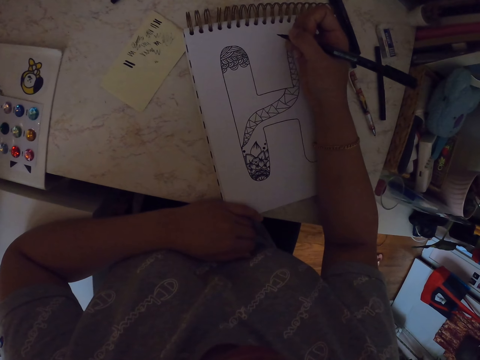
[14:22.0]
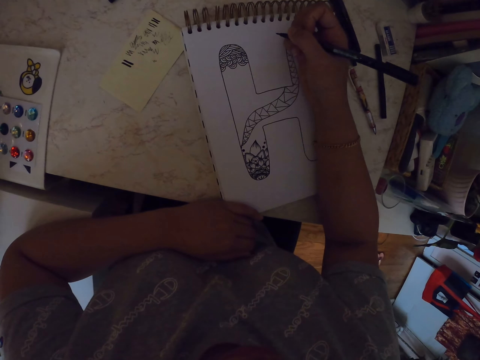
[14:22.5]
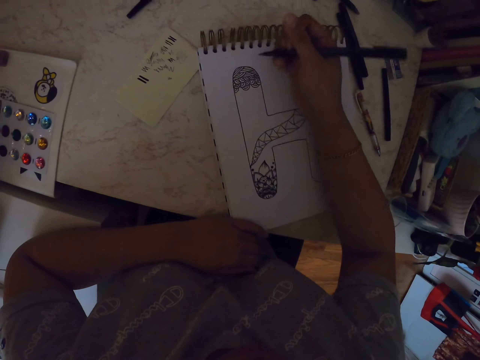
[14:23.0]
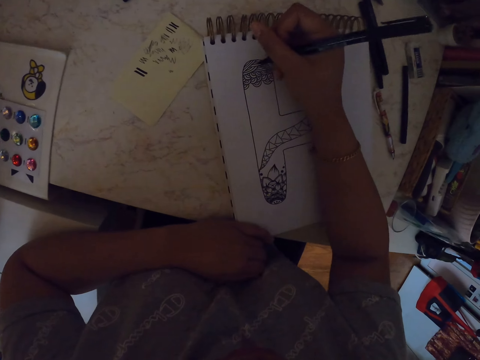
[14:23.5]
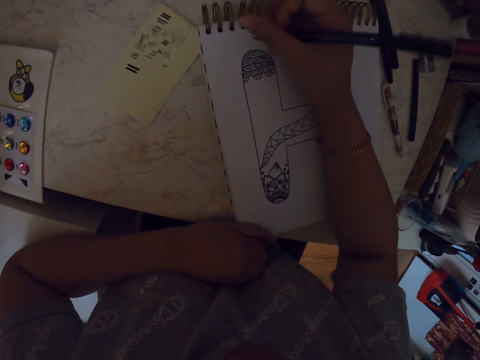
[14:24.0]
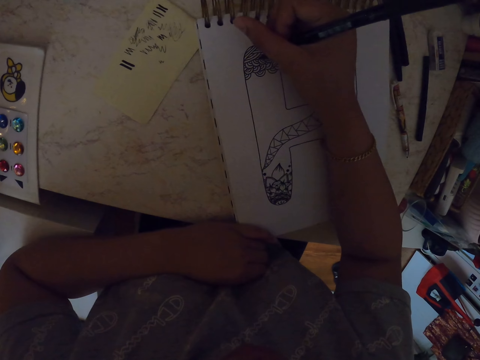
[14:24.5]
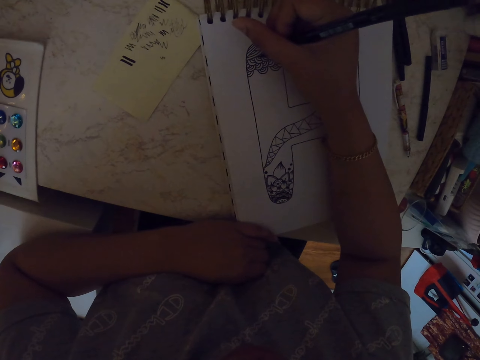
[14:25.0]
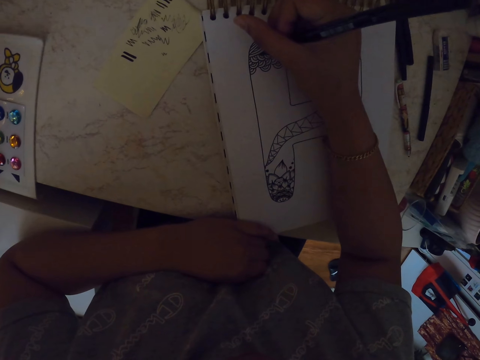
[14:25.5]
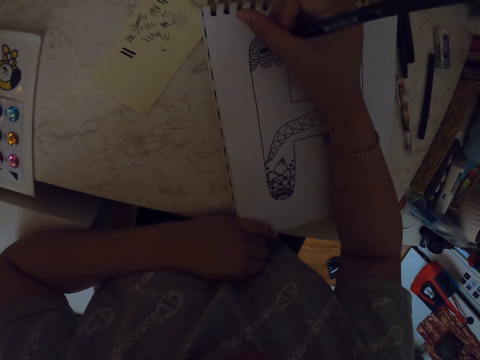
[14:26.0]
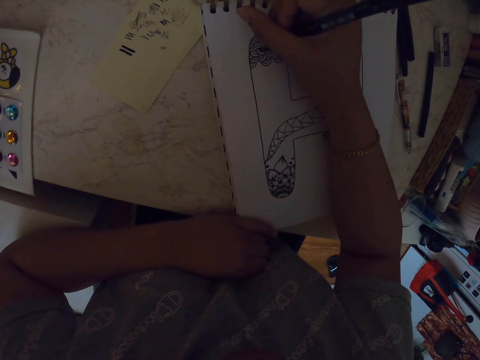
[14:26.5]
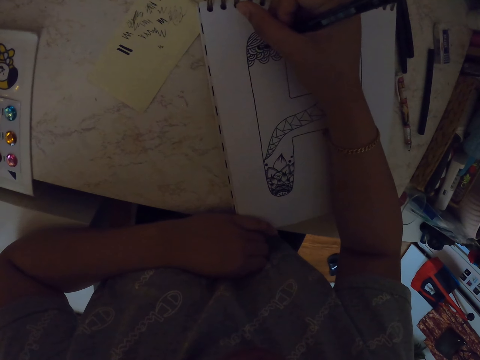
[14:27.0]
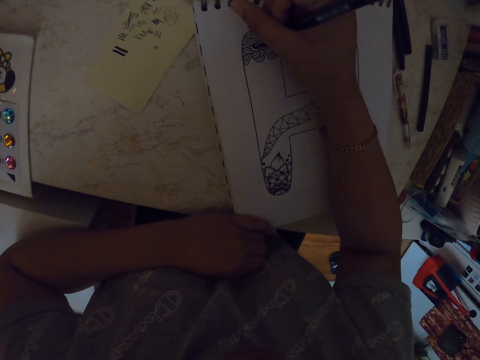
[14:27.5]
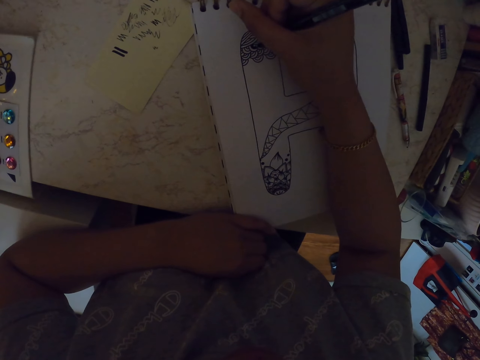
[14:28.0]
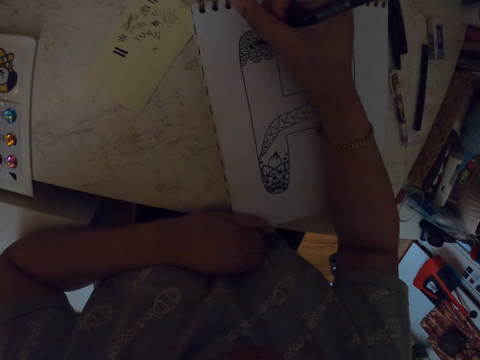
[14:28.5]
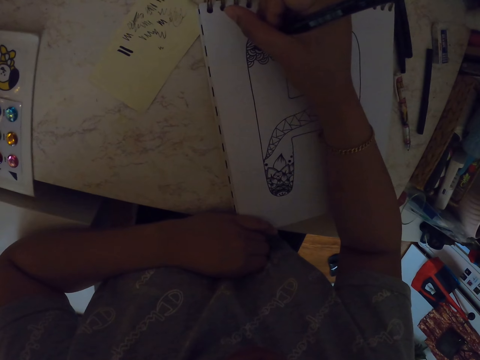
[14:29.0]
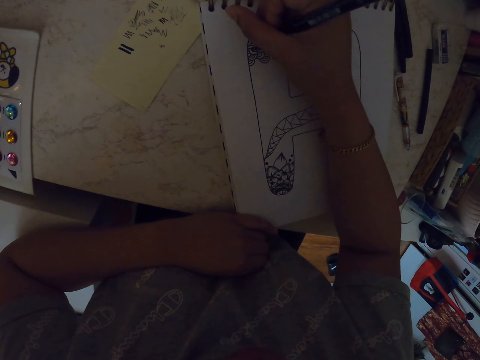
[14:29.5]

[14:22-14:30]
The camera wearer draws on the notebook.

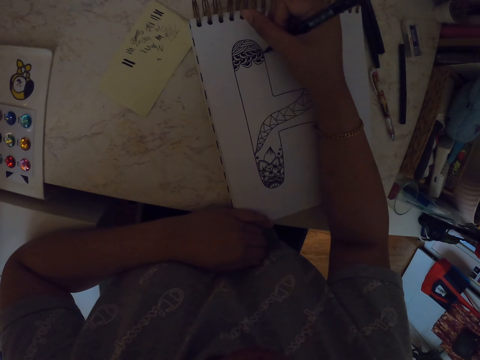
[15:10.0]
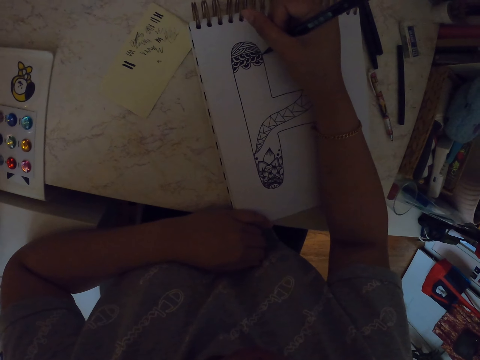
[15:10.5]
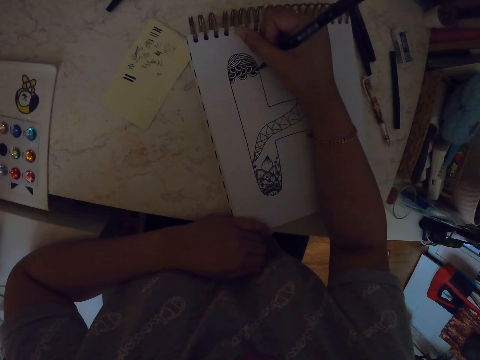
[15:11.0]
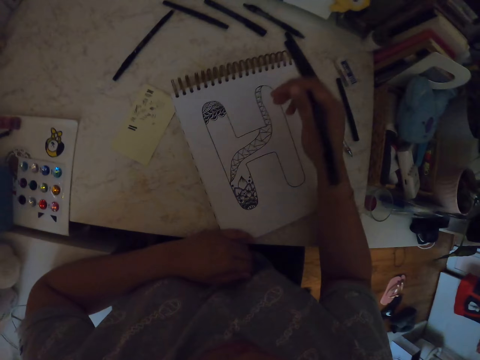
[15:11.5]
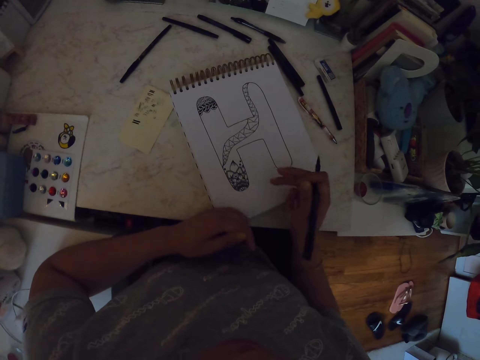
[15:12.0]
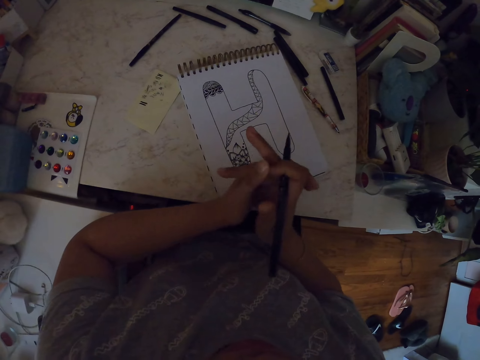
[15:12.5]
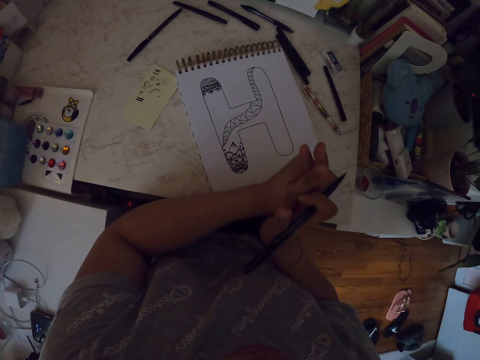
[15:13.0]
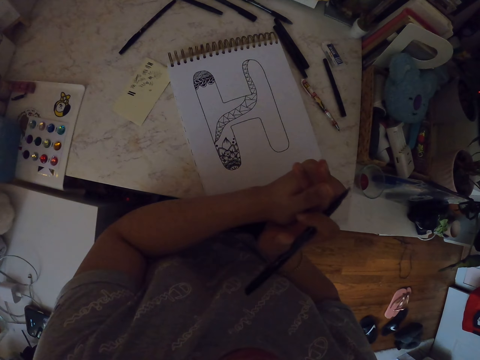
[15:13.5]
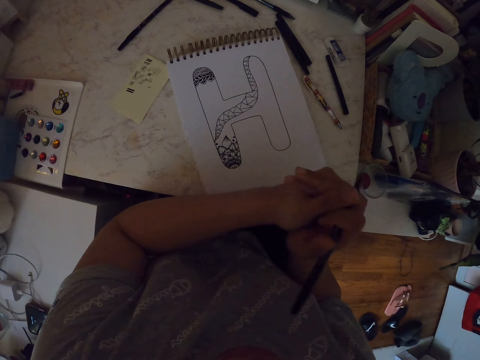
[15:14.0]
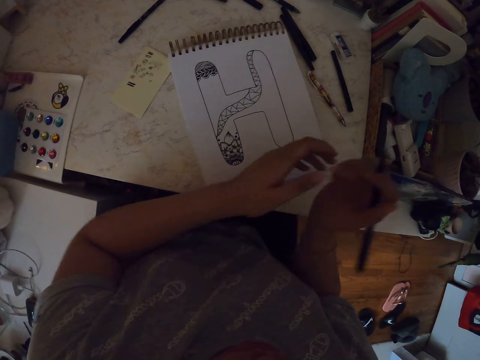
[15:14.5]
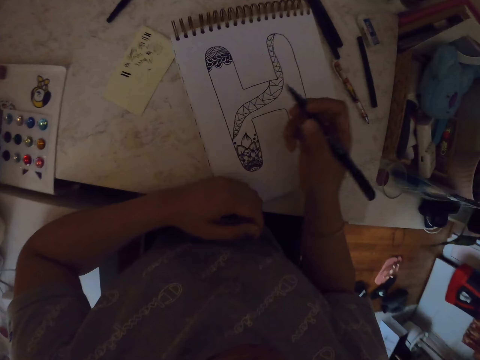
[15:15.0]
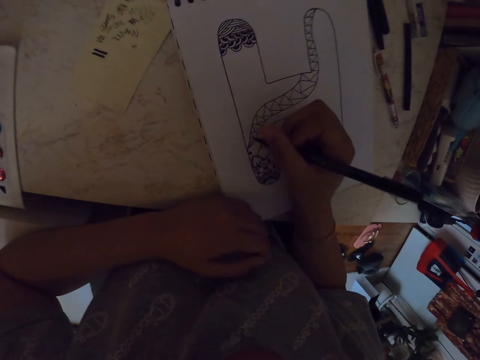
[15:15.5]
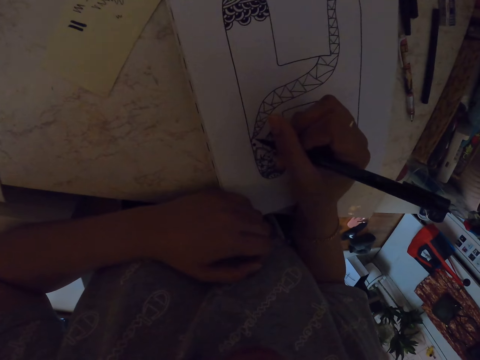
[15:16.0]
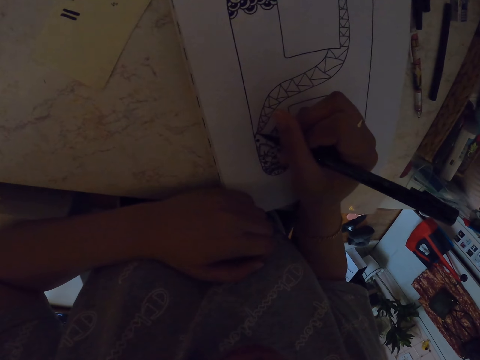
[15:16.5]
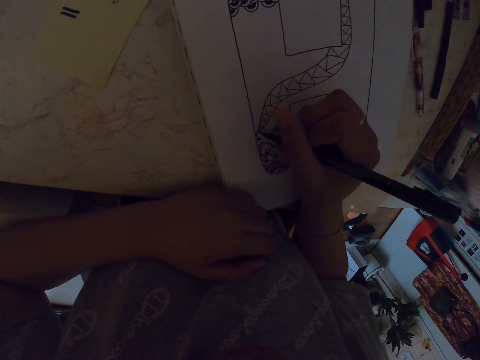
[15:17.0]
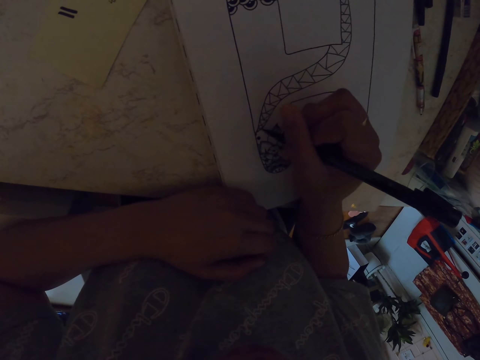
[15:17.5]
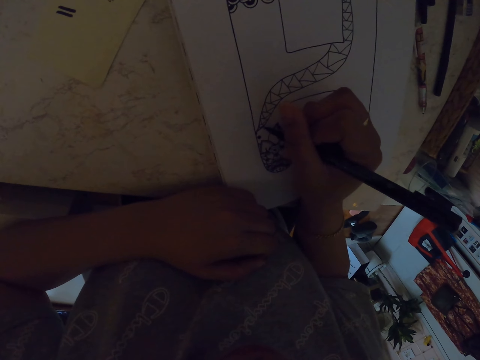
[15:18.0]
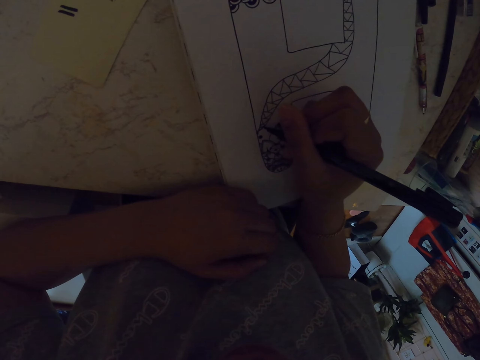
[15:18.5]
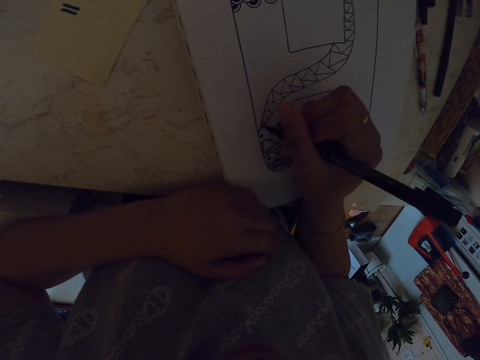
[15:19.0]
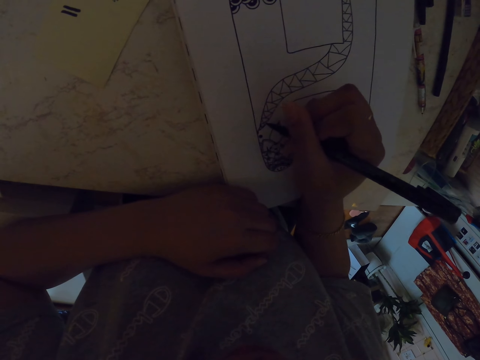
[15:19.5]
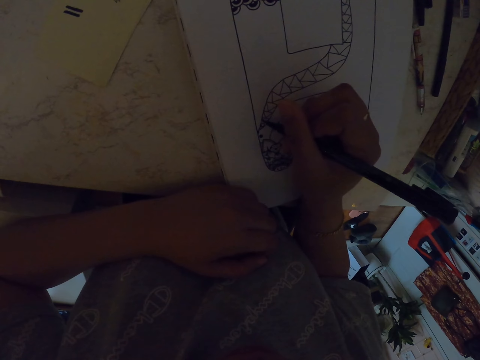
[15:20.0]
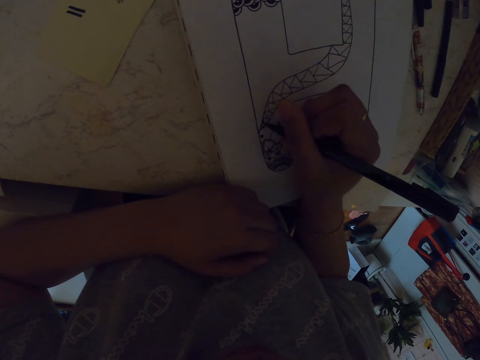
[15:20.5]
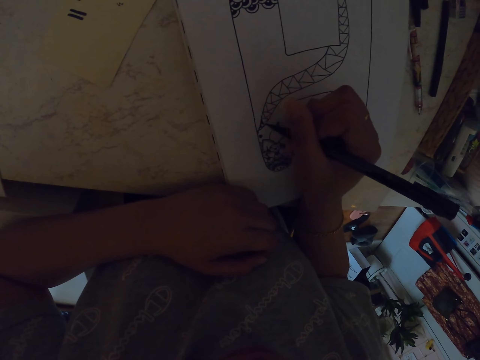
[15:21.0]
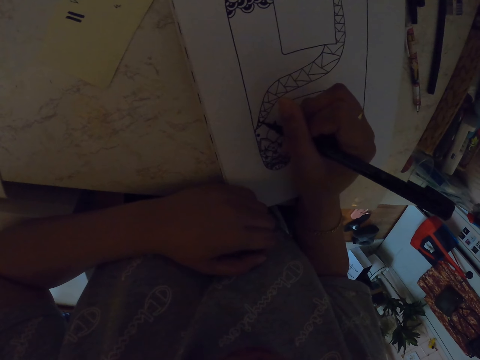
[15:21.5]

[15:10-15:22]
The camera wearer moves his hand. He puts the hands together. He holds the hands together. He makes a drawing on the paper with a pen.

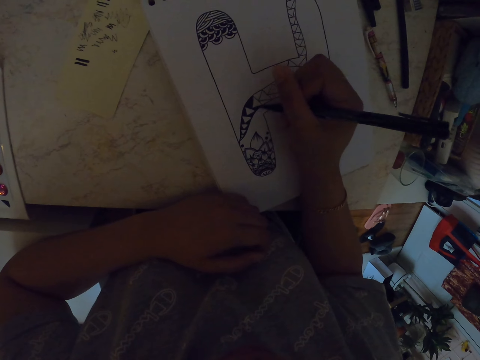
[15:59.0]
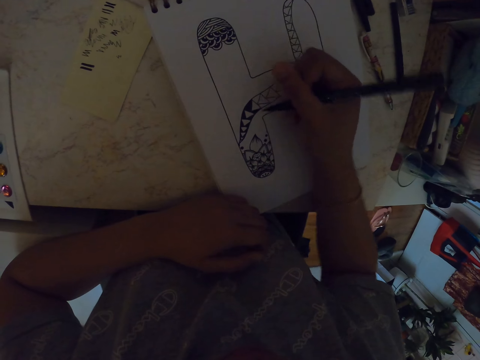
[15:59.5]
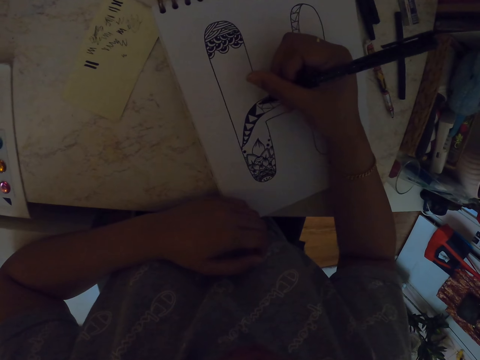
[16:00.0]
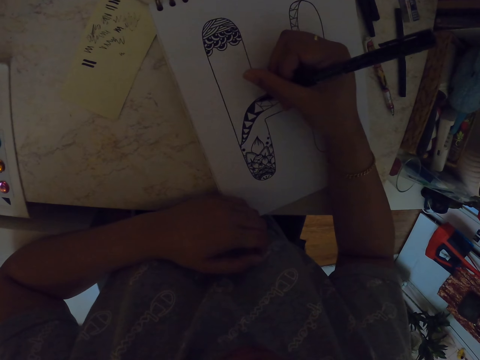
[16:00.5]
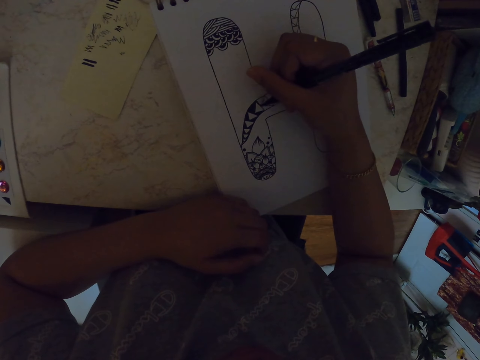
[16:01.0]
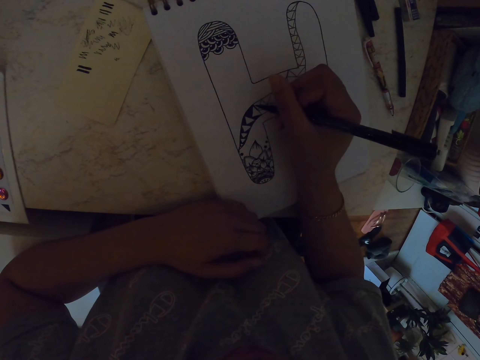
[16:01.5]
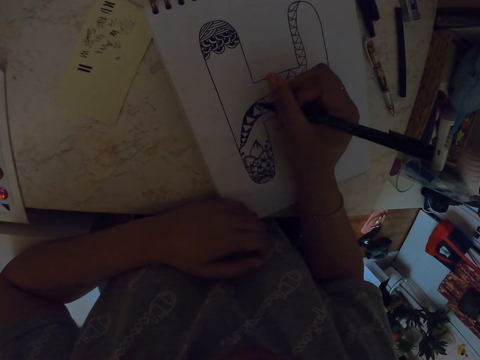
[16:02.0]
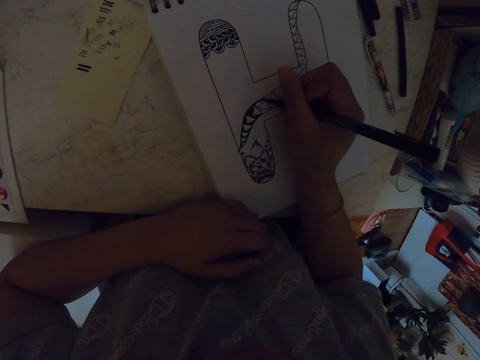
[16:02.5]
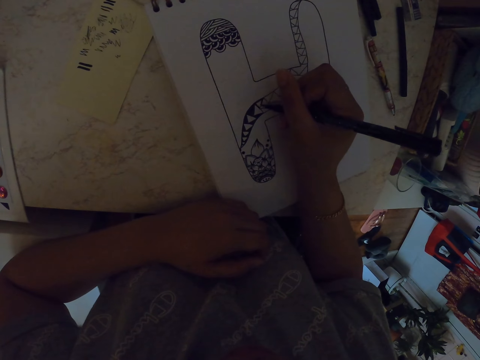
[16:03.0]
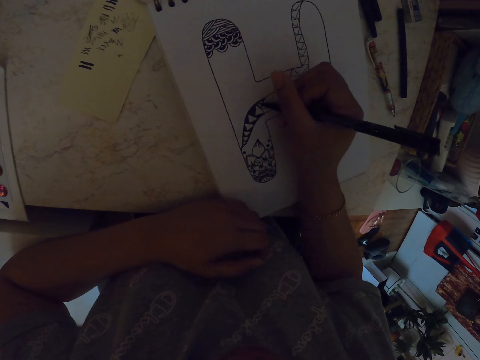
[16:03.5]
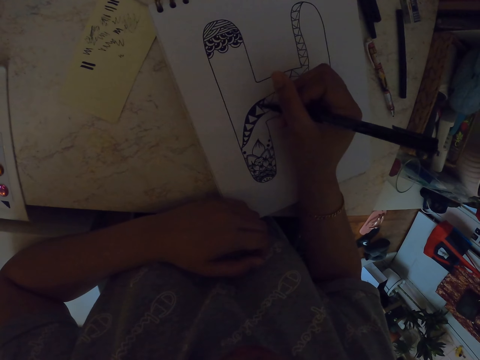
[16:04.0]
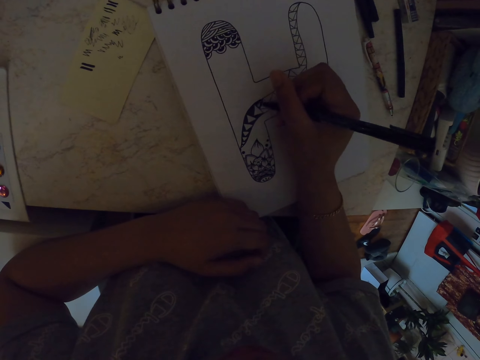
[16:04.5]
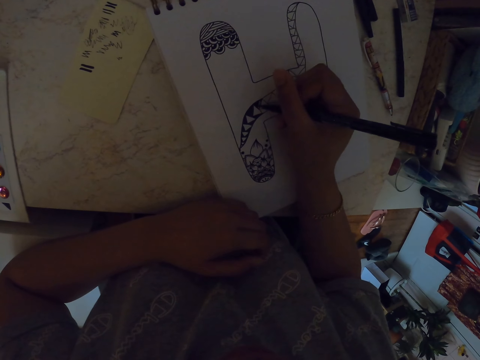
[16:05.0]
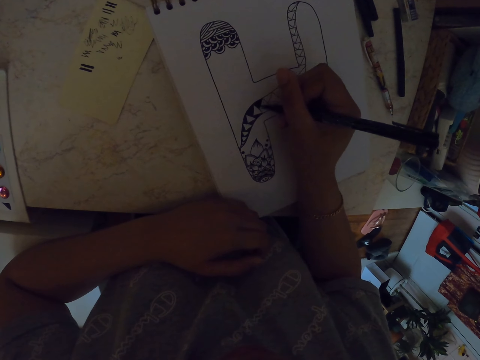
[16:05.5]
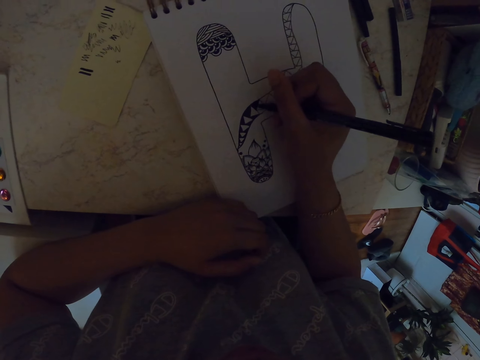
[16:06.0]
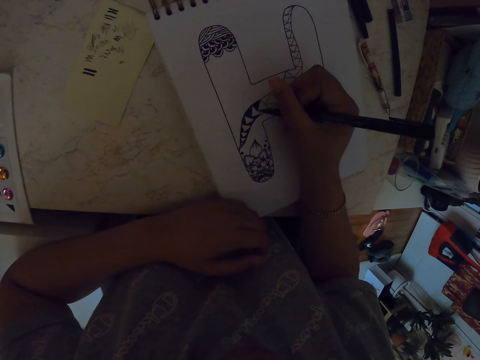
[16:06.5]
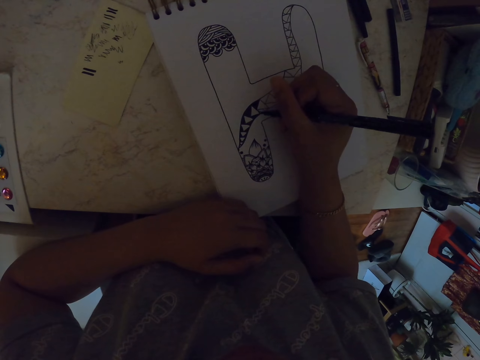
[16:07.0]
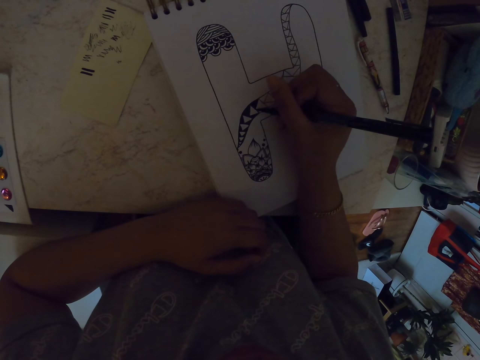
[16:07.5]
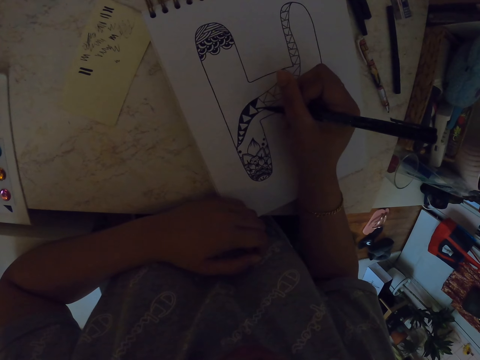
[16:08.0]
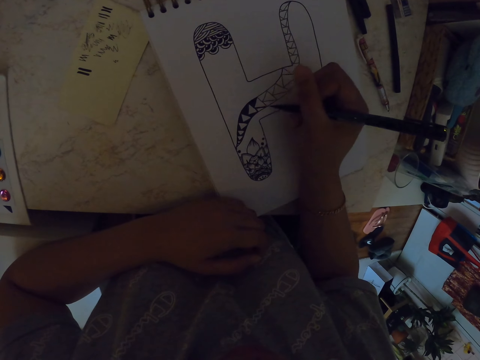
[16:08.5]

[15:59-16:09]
The camera wearer moves his hand. He makes a drawing on the paper with a pen.
